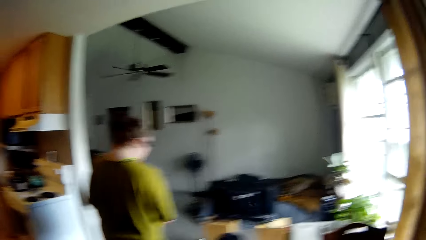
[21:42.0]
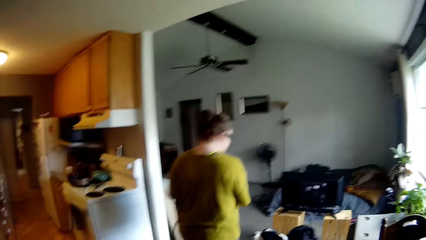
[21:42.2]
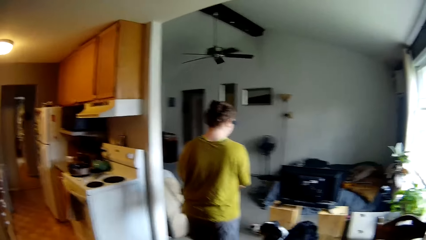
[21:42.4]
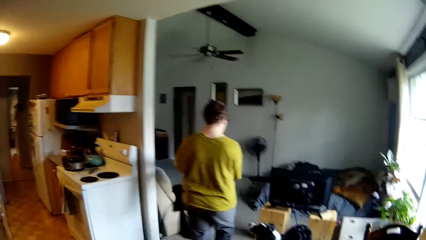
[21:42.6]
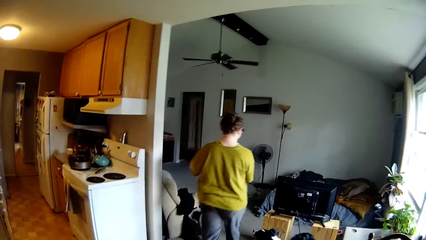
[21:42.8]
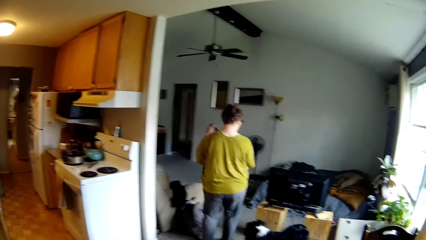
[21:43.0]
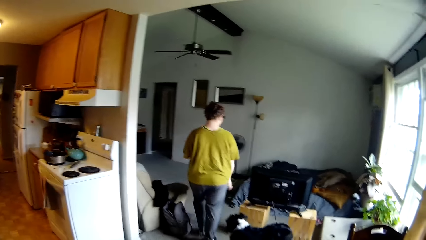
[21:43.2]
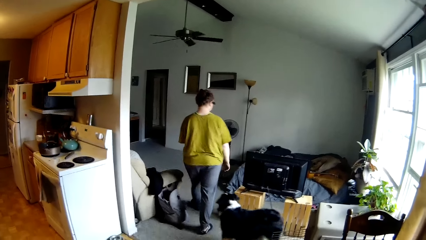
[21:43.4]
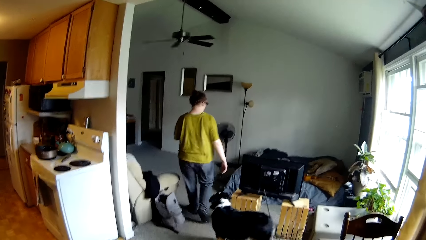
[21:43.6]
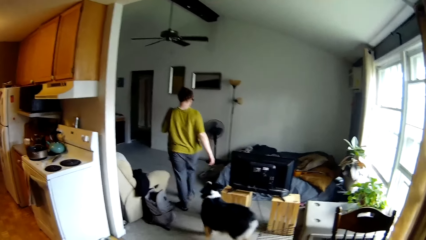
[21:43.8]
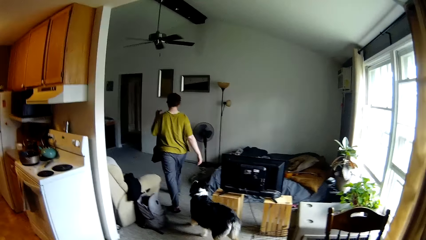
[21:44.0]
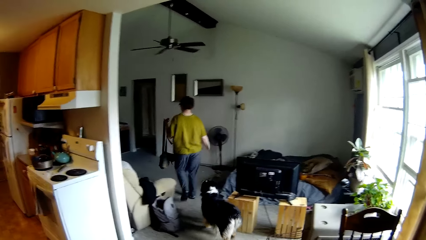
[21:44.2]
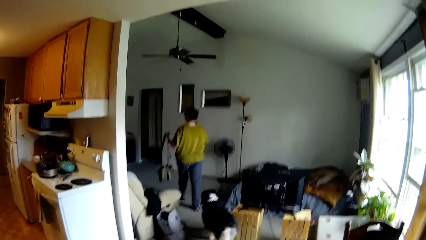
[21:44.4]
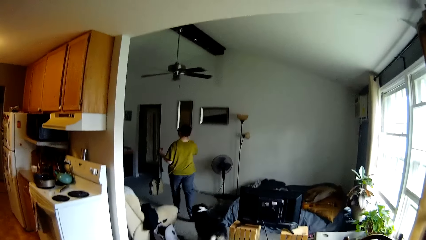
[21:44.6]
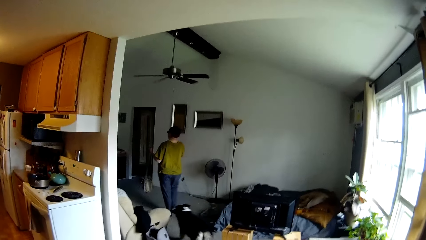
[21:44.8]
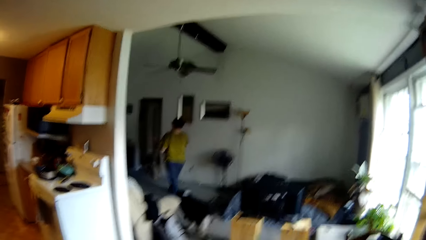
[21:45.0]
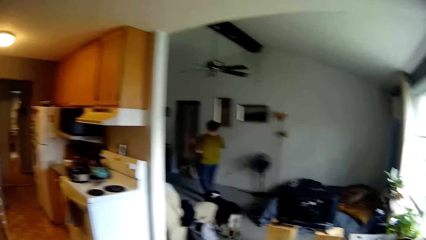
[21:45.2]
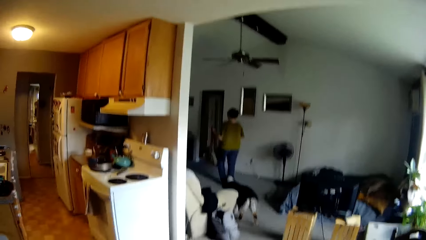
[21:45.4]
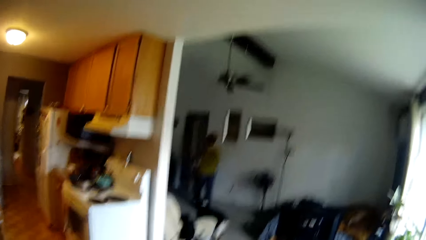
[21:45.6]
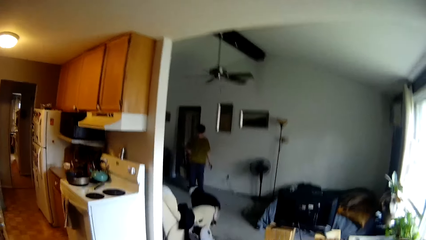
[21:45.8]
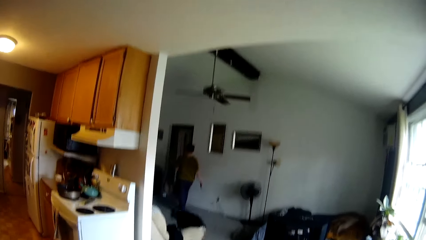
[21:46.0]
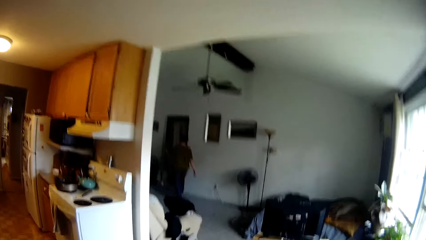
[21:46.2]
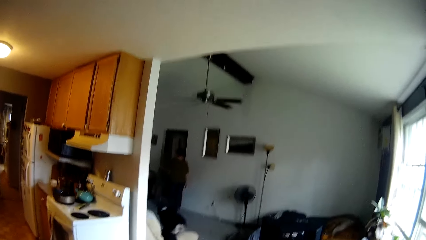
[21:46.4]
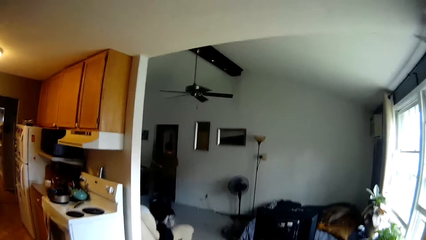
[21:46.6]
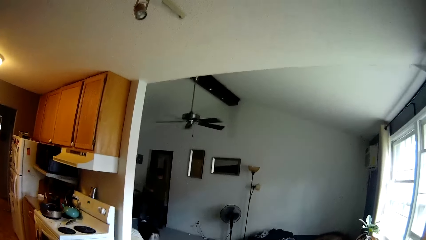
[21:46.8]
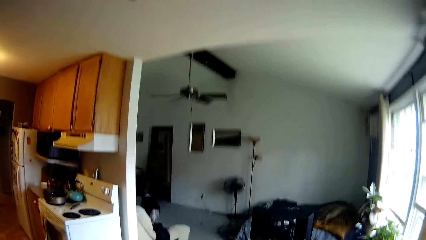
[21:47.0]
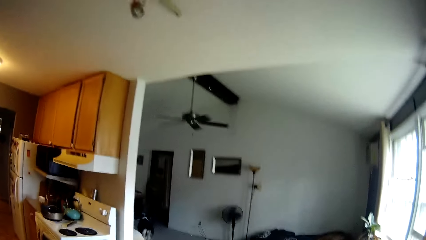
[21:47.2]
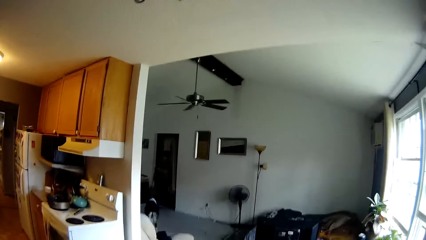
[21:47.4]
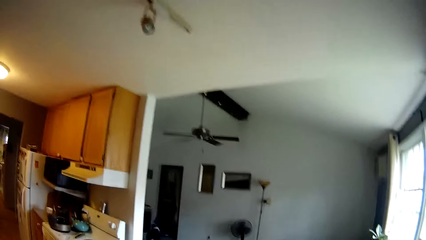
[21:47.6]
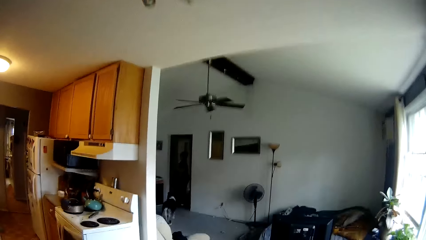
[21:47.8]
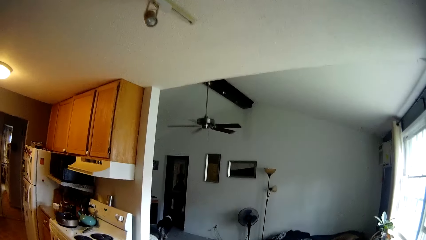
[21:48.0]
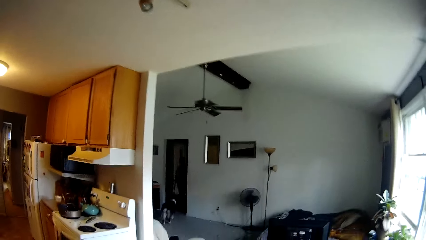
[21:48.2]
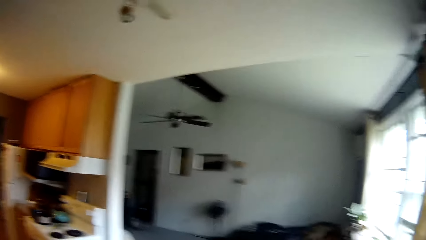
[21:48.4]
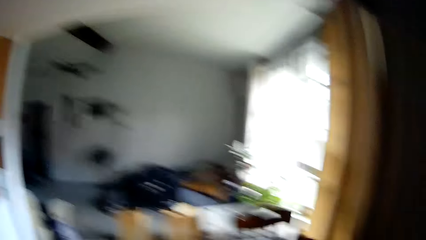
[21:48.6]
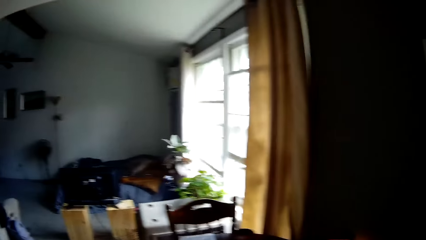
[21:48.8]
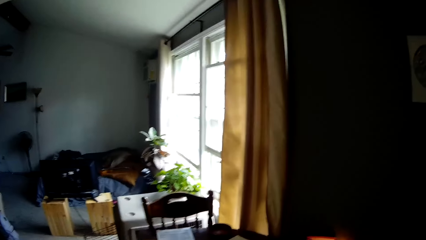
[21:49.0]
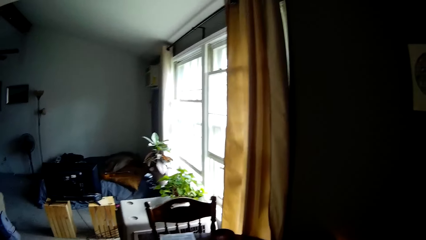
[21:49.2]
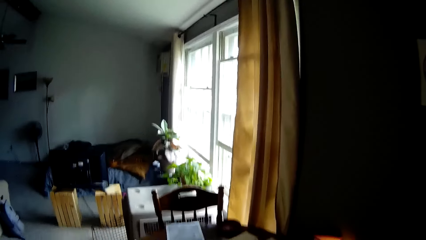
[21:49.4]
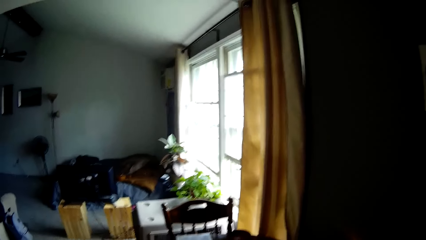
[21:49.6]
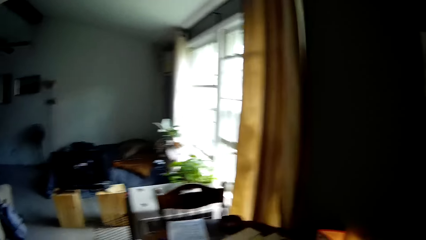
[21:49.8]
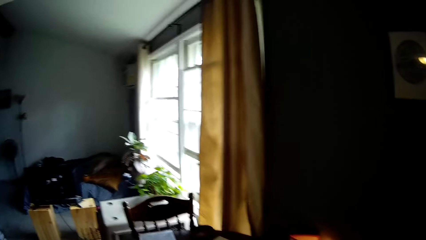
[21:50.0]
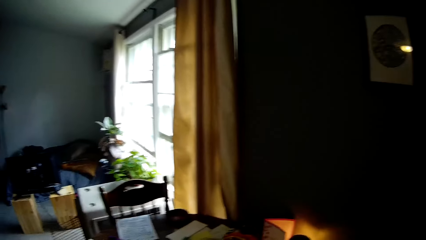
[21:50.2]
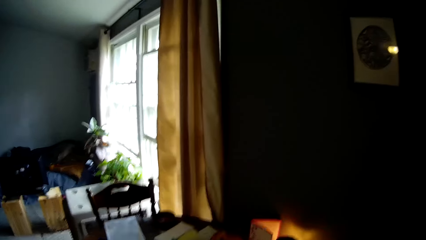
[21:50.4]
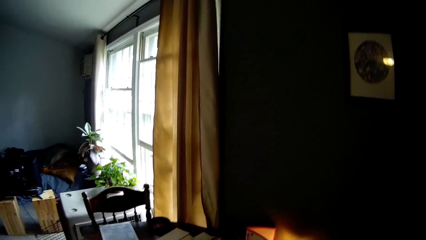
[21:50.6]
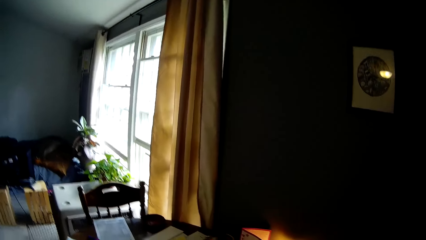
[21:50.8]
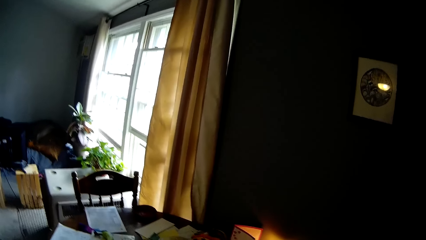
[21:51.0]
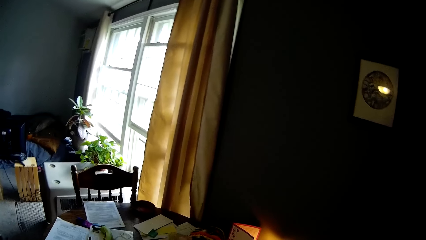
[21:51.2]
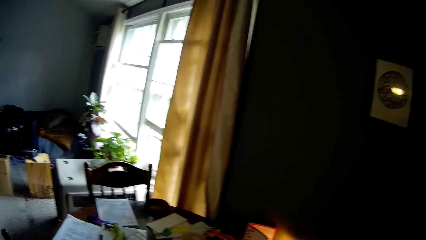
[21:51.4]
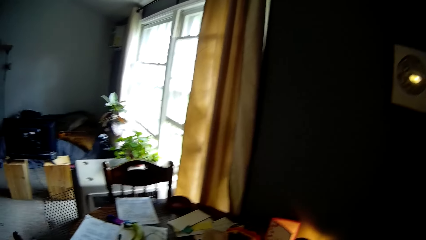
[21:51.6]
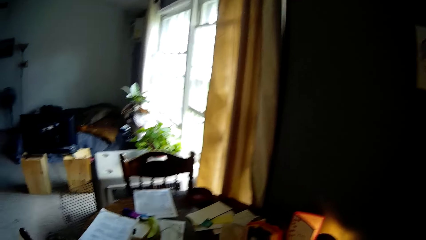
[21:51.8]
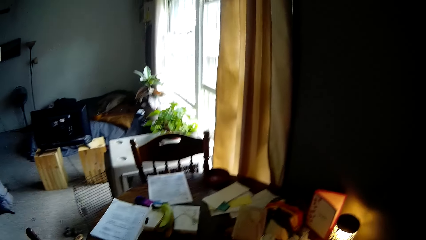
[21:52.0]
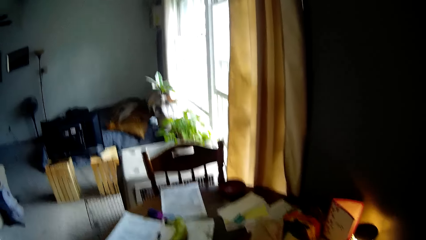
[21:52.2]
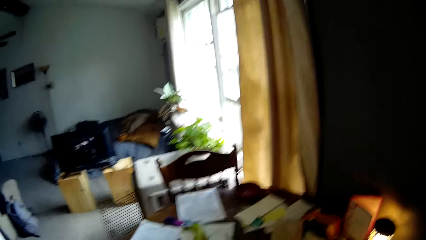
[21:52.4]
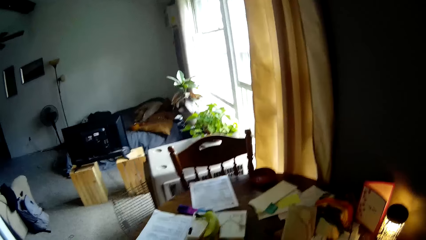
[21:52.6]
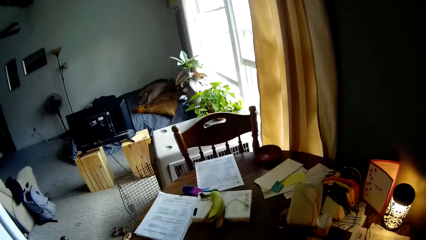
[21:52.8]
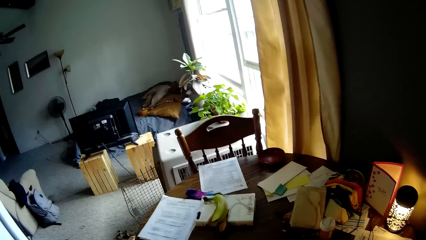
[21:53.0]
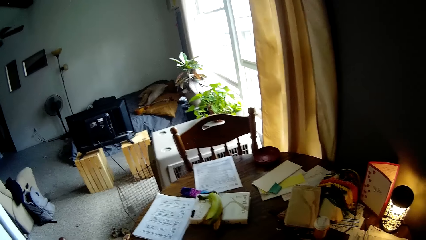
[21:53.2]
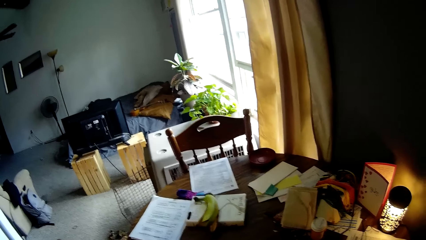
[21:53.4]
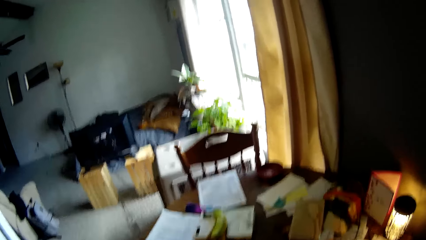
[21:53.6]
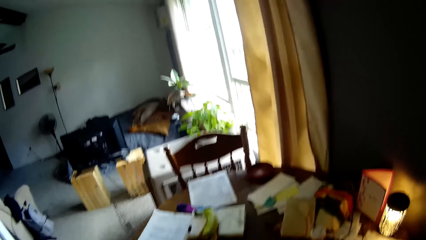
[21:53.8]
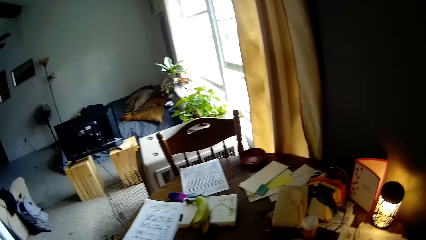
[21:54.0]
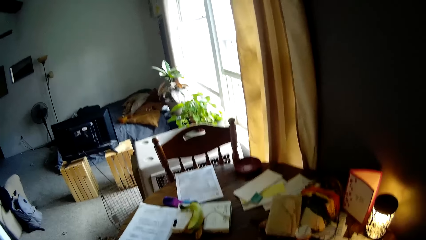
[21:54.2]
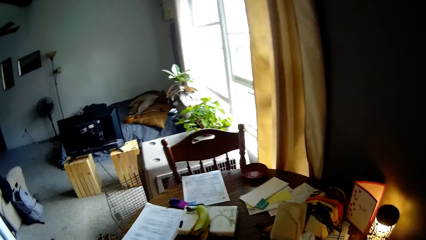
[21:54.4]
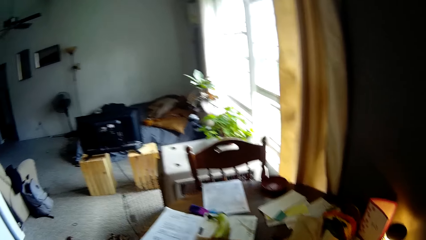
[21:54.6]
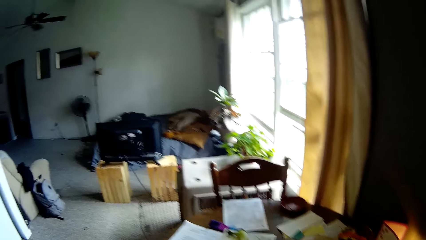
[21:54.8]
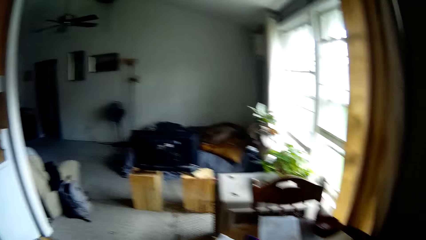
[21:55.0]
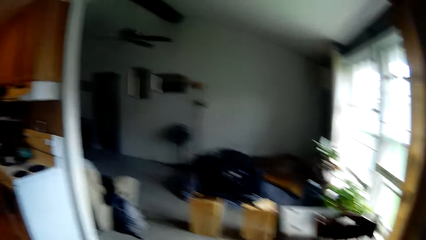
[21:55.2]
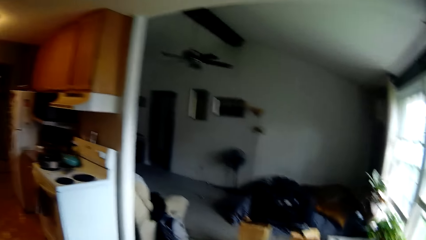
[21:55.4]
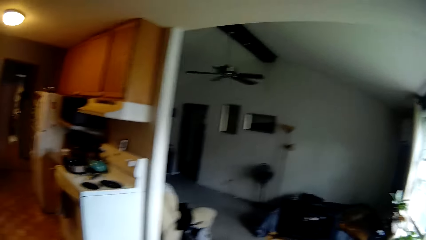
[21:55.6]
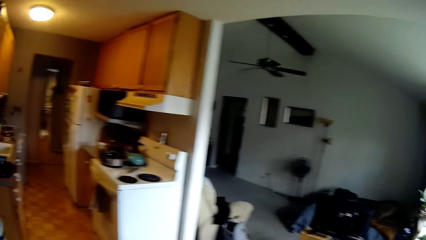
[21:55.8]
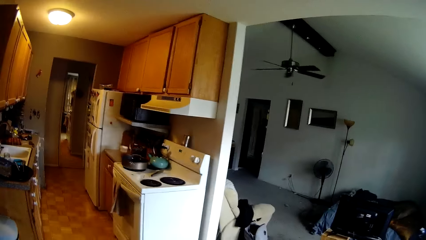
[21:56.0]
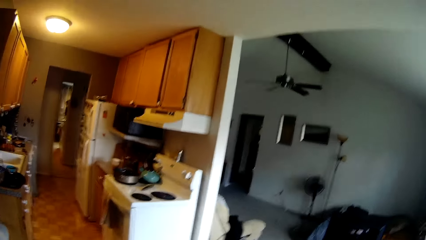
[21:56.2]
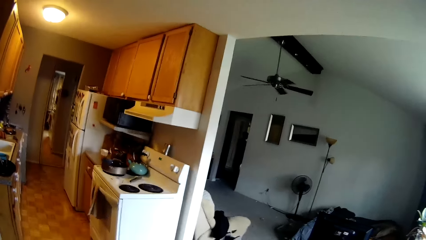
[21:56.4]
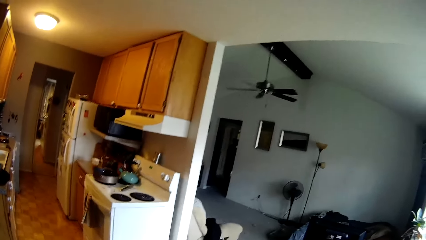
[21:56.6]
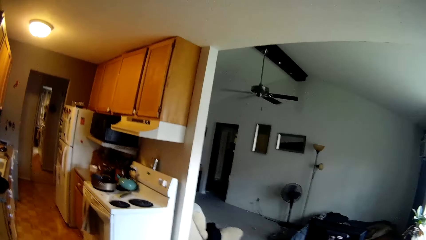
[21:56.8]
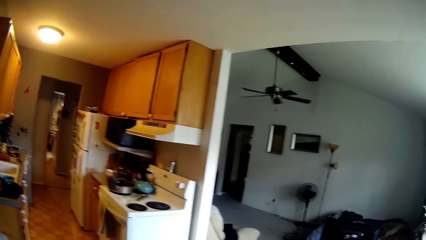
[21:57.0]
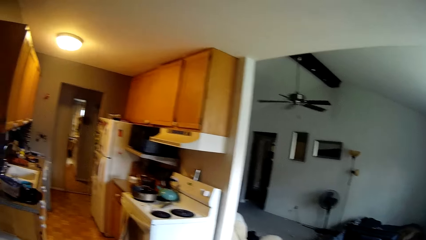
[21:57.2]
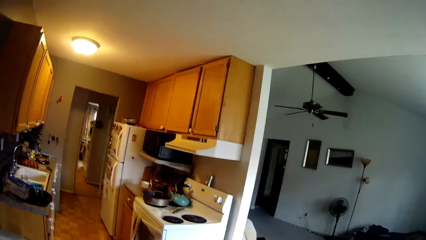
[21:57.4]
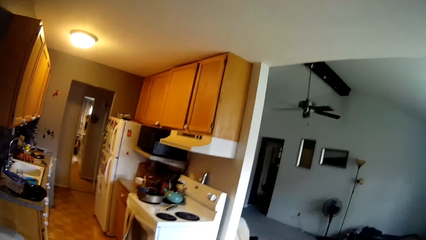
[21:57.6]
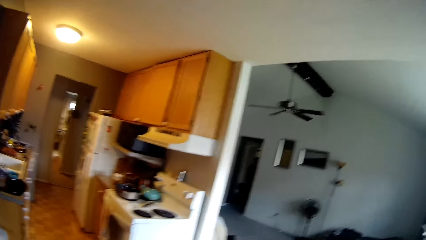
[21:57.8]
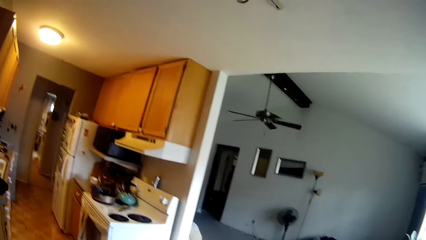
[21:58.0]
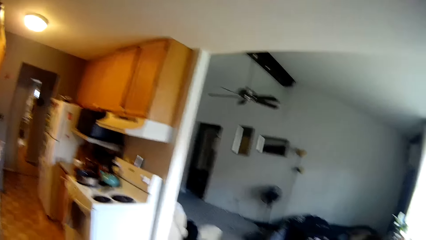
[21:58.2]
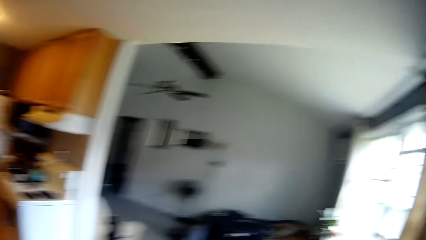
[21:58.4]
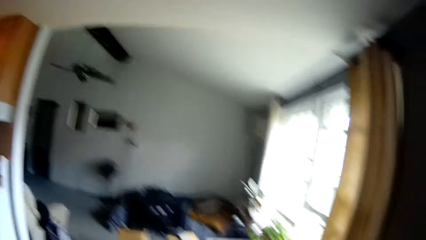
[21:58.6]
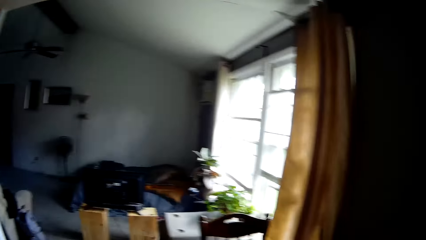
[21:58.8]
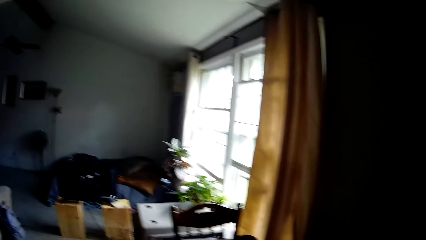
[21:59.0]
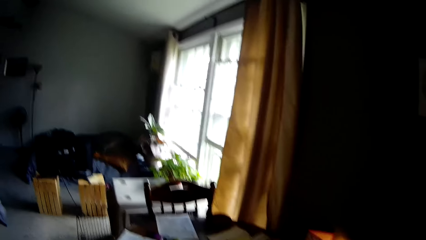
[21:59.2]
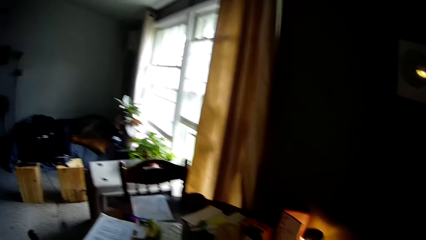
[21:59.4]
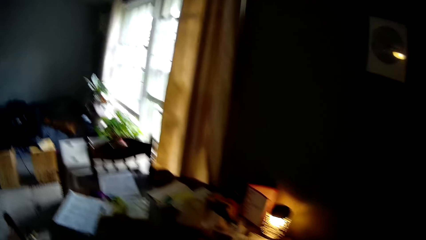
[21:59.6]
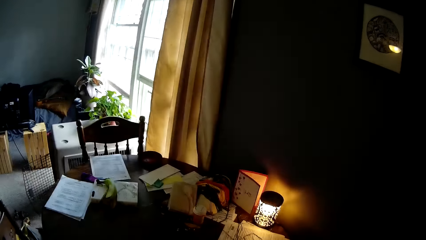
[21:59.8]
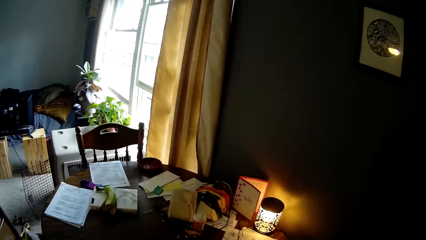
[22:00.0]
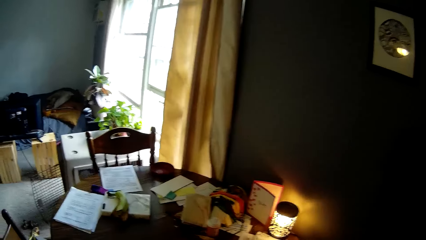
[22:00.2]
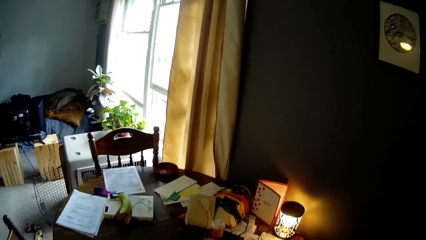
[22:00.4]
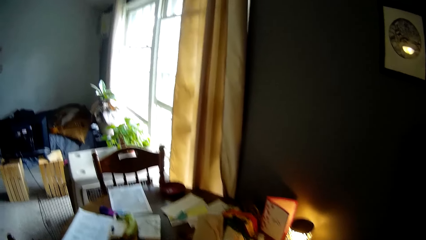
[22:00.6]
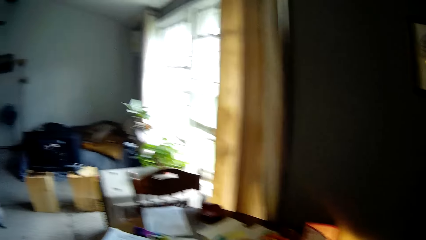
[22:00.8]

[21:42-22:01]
The woman walks towards a door across the living room. The camera wearer sits near the table.
